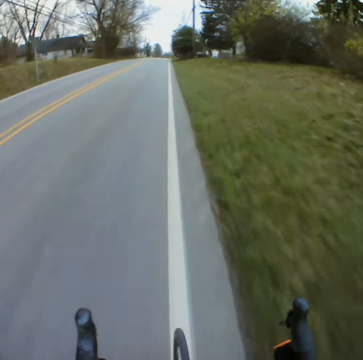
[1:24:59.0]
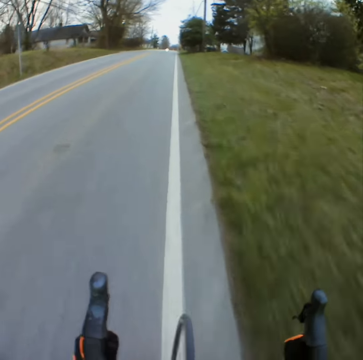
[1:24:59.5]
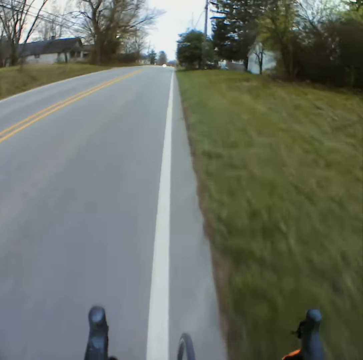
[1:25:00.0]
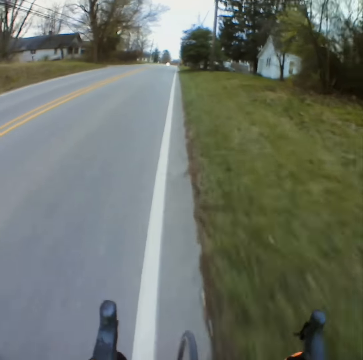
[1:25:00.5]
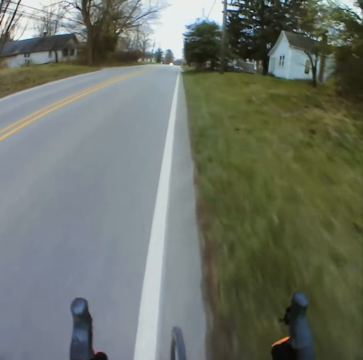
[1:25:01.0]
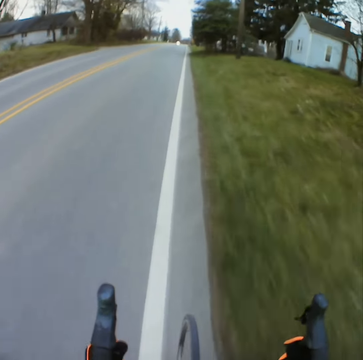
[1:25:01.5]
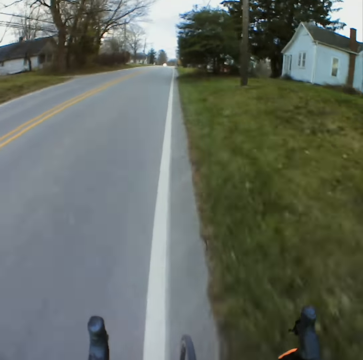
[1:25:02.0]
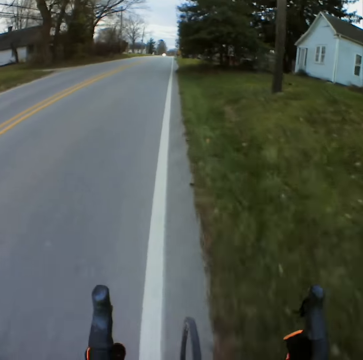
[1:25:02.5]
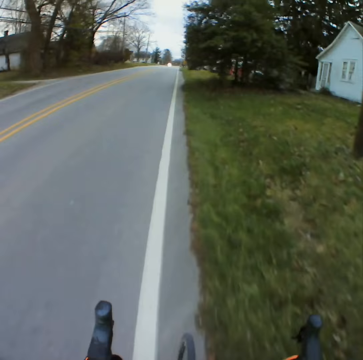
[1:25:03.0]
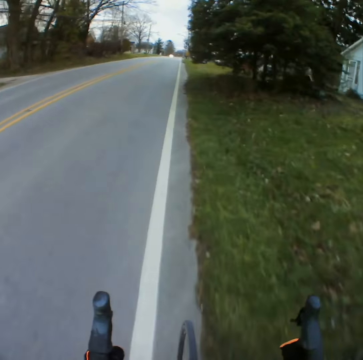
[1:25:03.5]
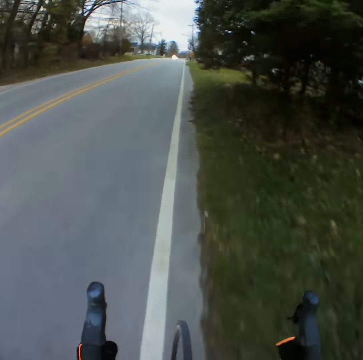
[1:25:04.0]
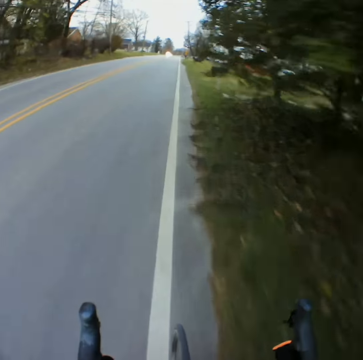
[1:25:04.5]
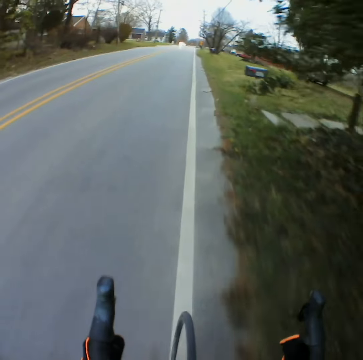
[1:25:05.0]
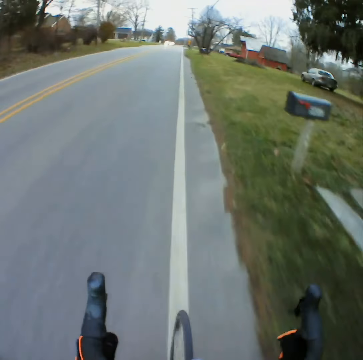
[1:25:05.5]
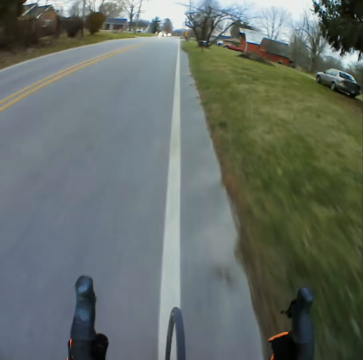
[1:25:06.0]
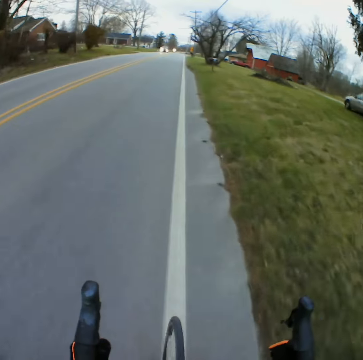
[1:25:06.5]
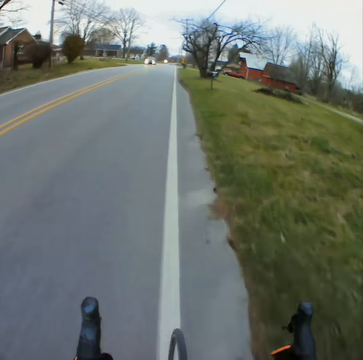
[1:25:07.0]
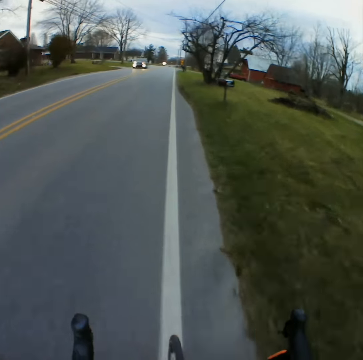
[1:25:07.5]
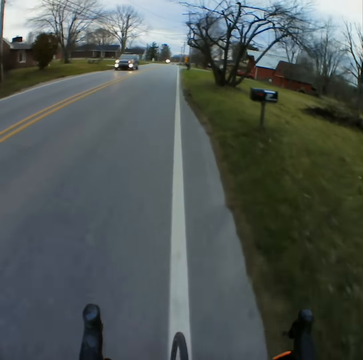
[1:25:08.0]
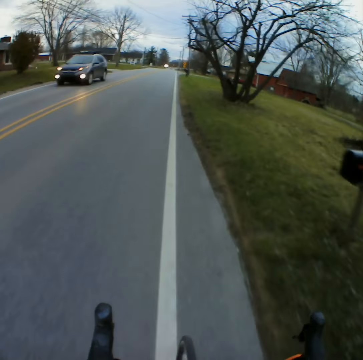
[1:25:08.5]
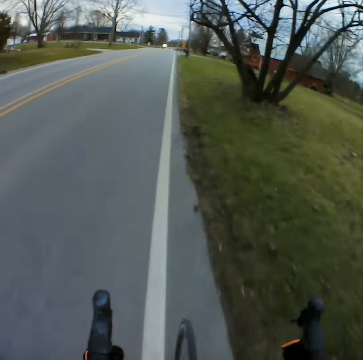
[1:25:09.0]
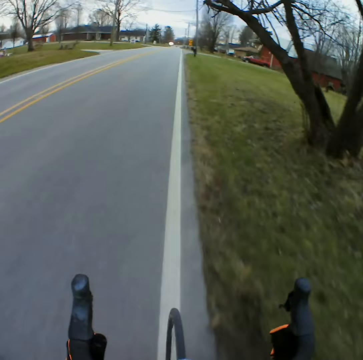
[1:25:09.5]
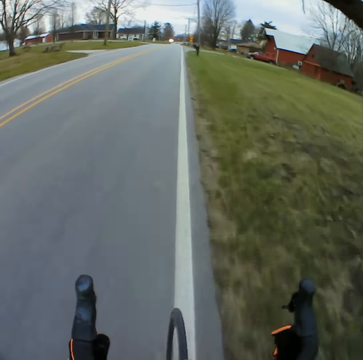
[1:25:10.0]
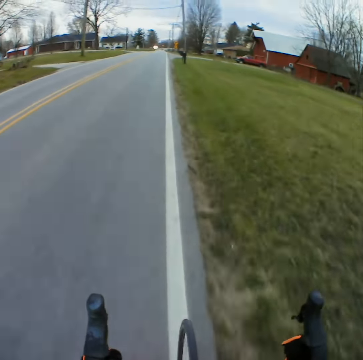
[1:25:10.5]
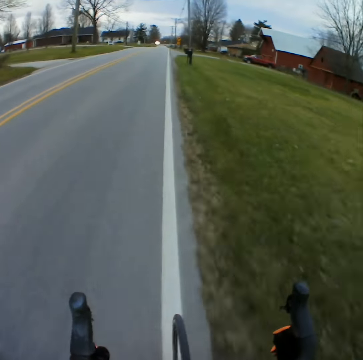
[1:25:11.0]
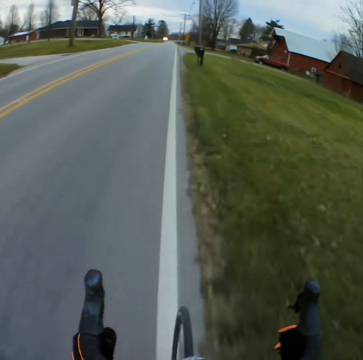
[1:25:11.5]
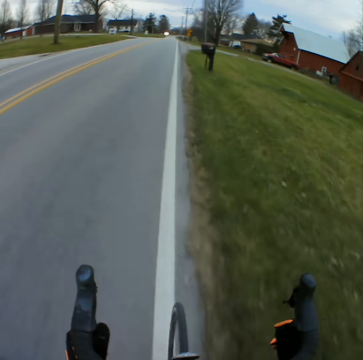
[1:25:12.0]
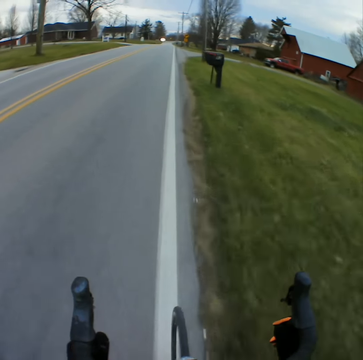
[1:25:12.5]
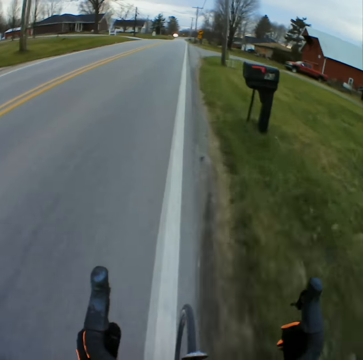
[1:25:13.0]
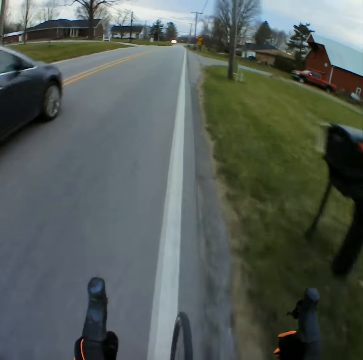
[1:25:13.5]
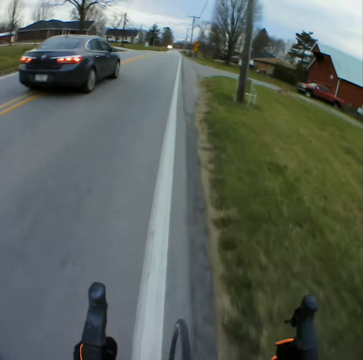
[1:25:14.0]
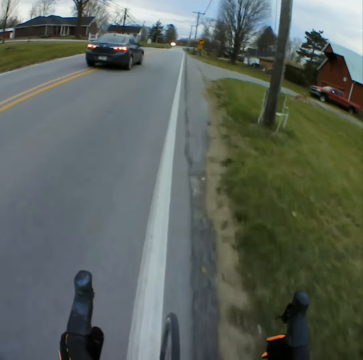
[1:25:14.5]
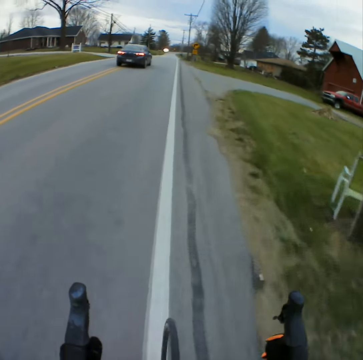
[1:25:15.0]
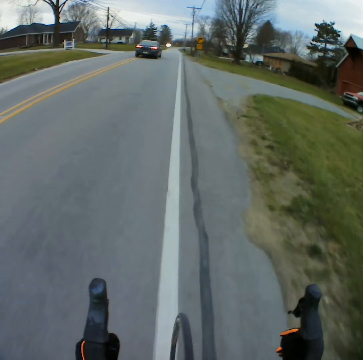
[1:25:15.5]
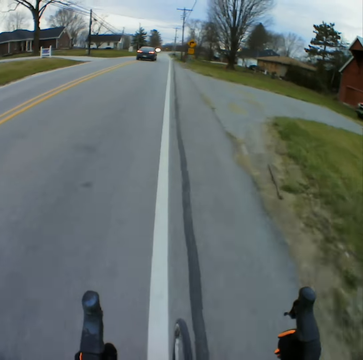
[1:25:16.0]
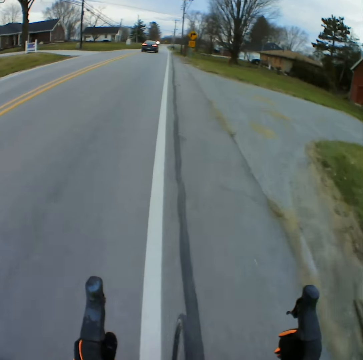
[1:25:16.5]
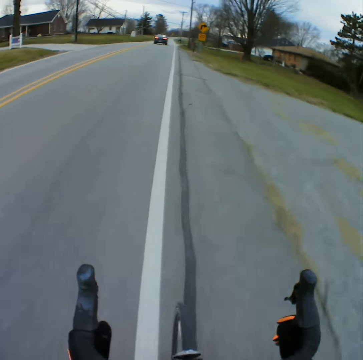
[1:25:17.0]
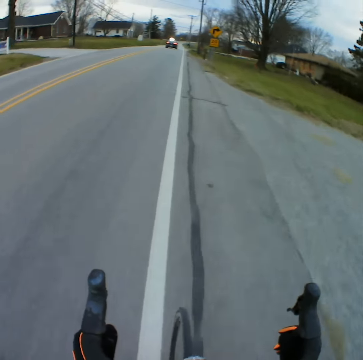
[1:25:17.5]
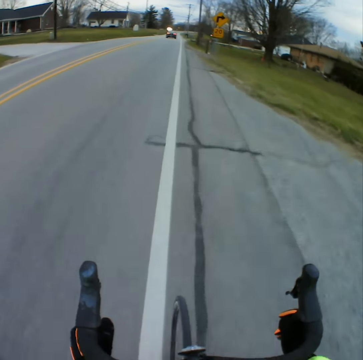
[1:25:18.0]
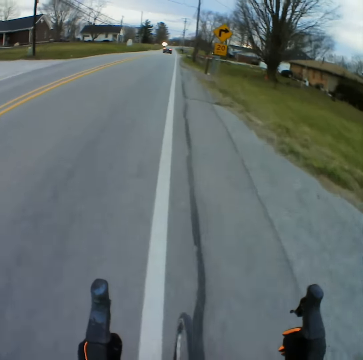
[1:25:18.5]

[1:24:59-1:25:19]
The camera wearer approaches the car in front. They overtake the car. They overtake by the car.

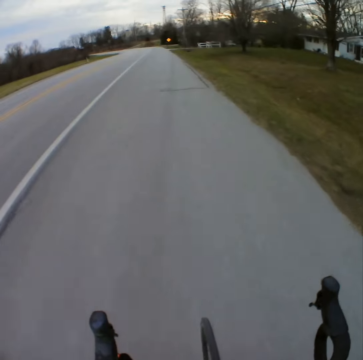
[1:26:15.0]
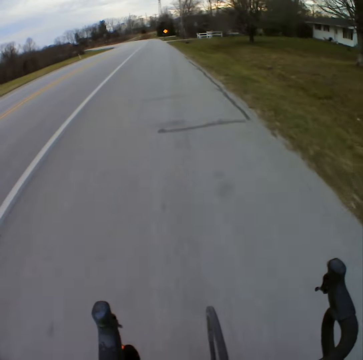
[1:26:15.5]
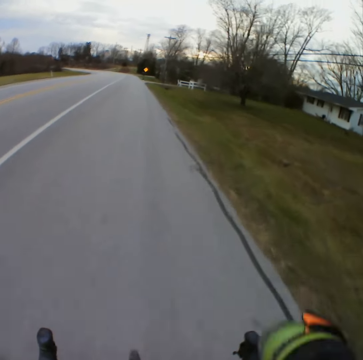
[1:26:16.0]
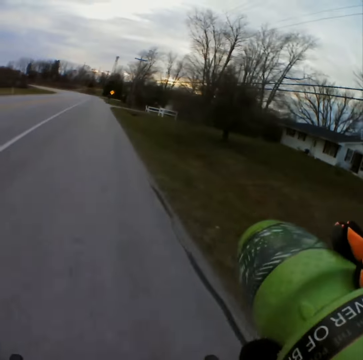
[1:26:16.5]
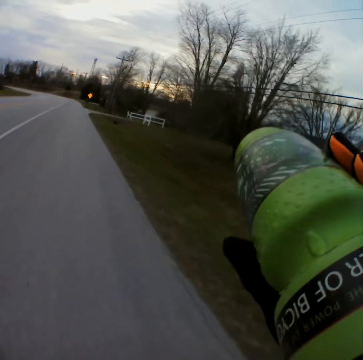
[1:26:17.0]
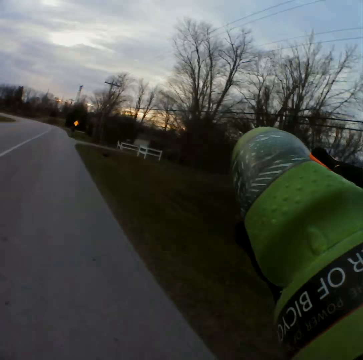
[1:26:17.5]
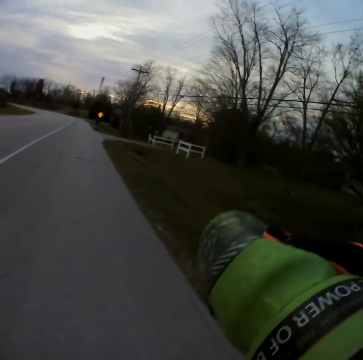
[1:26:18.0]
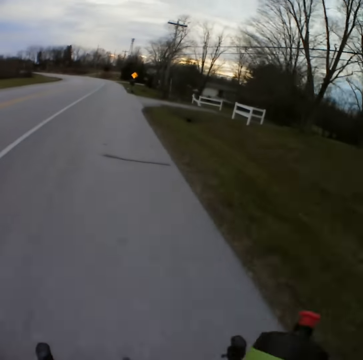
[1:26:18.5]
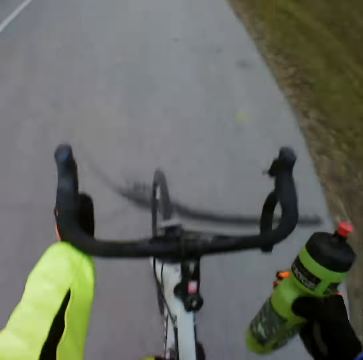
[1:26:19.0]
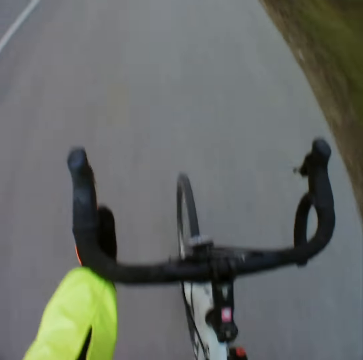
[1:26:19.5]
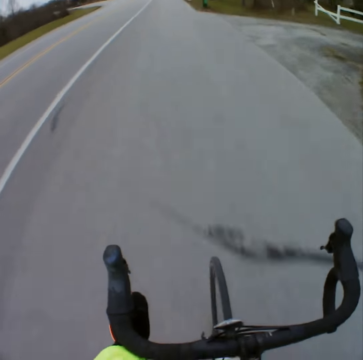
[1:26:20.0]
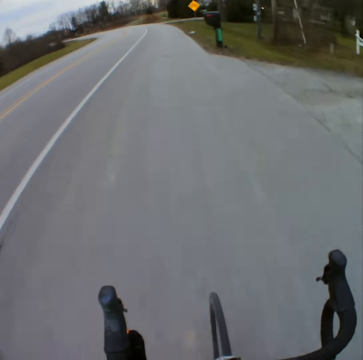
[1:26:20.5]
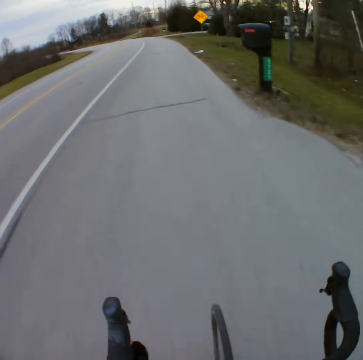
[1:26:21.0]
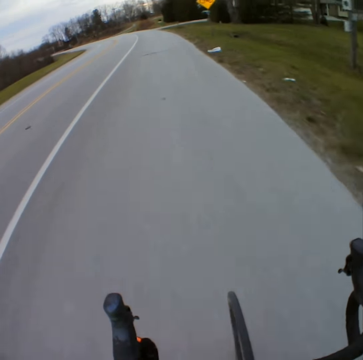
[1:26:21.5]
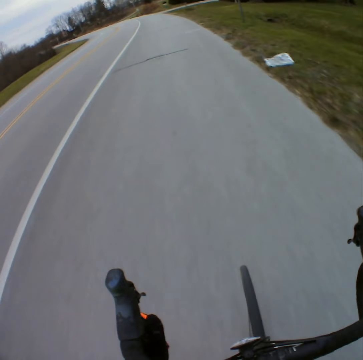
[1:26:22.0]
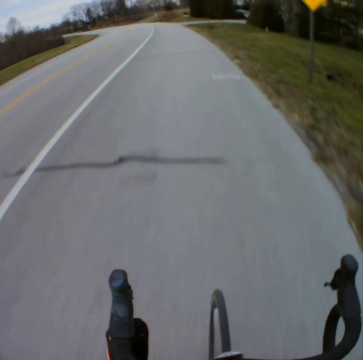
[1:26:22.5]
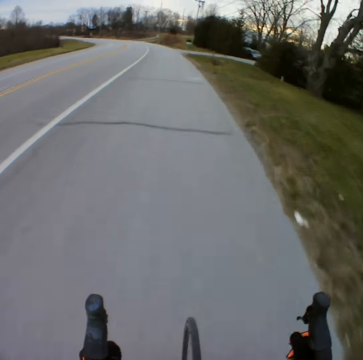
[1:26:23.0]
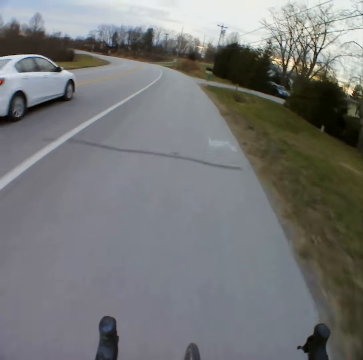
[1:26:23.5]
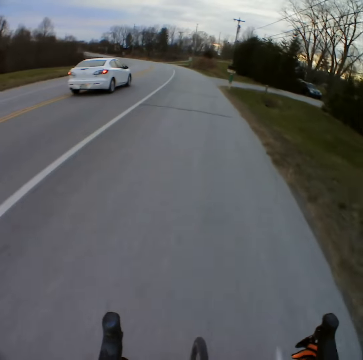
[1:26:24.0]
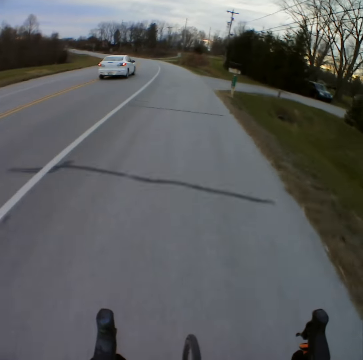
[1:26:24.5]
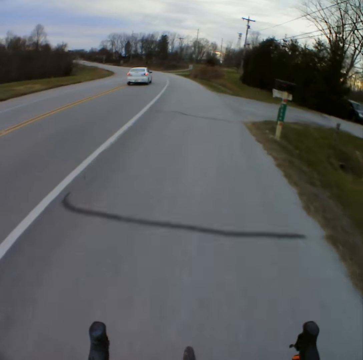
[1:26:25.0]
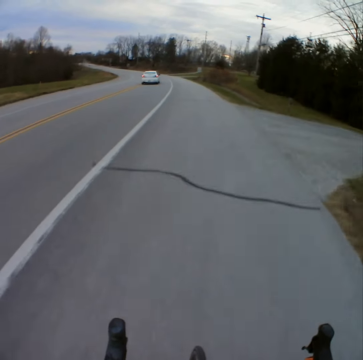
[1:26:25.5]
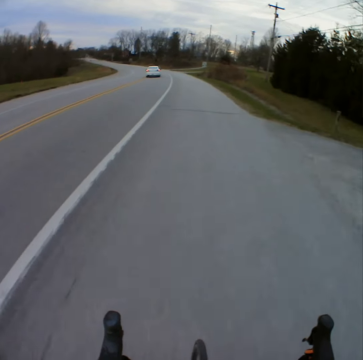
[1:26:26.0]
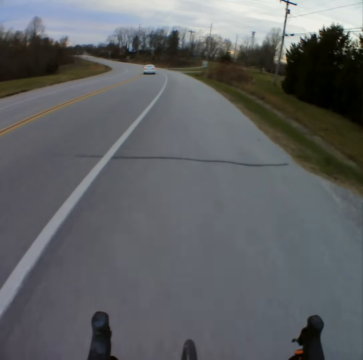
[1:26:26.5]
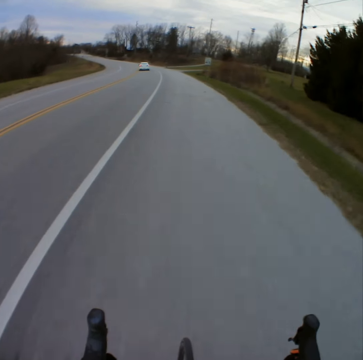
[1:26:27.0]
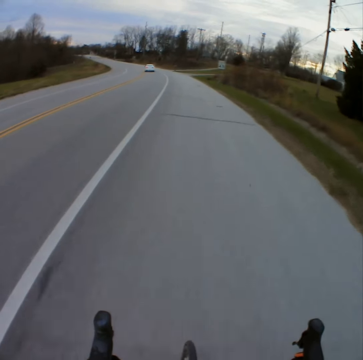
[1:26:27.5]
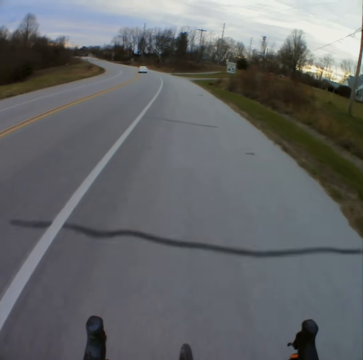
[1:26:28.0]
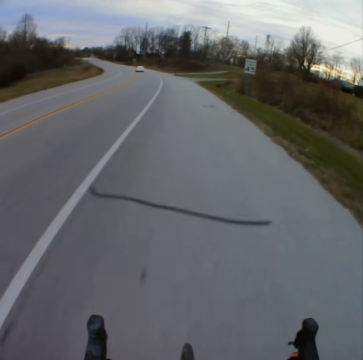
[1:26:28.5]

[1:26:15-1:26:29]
The camera wearer drinks water as they ride. They put the water bottle down. They overtake by the car.

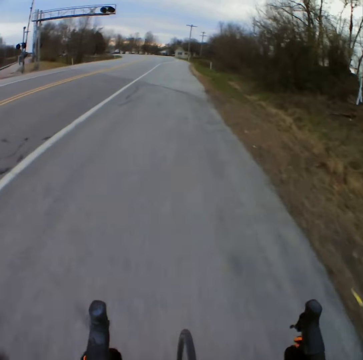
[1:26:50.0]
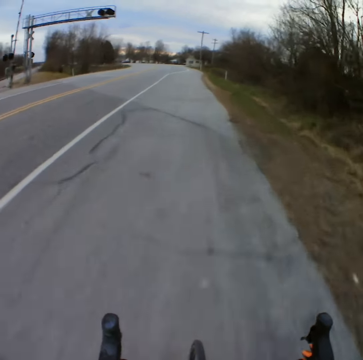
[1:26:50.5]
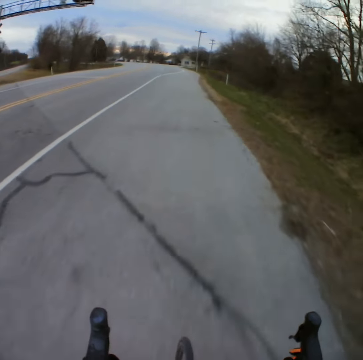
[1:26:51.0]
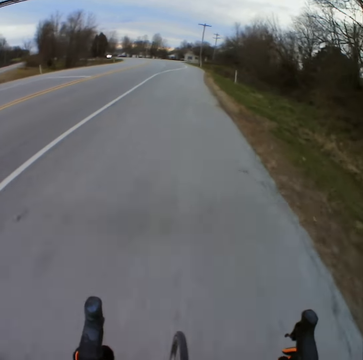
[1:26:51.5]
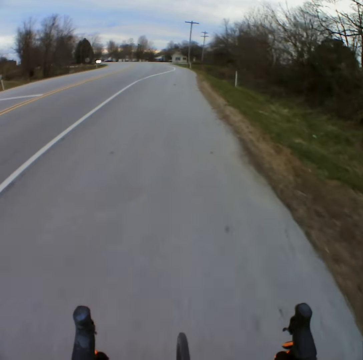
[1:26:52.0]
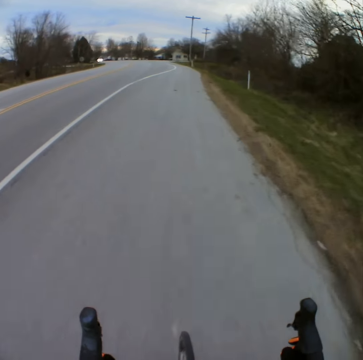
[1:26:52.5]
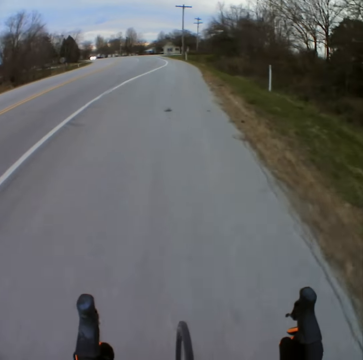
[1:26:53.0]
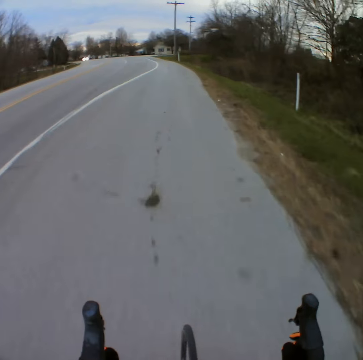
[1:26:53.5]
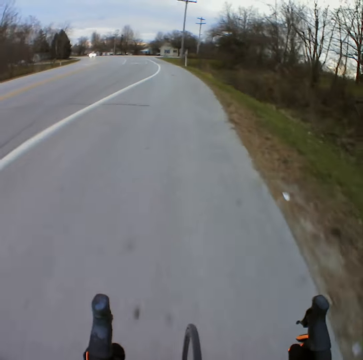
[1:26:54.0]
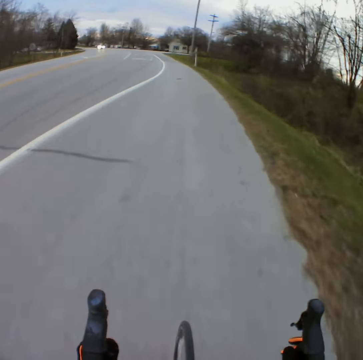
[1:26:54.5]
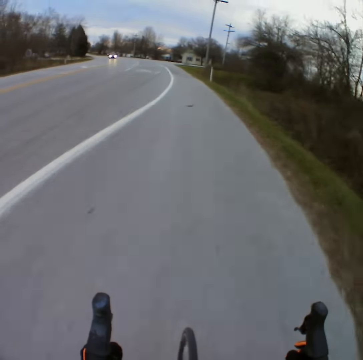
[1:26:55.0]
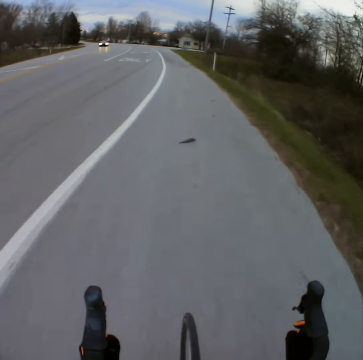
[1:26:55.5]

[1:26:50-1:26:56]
The camera wearer approaches the car in front.
